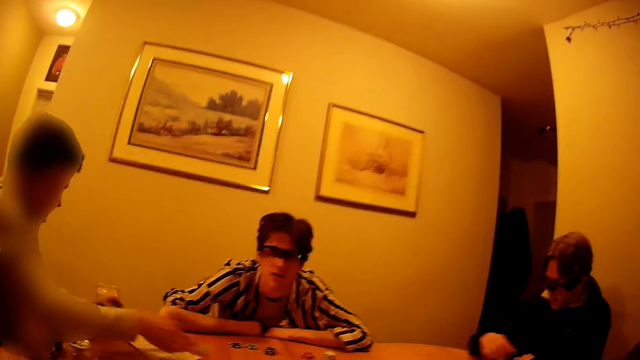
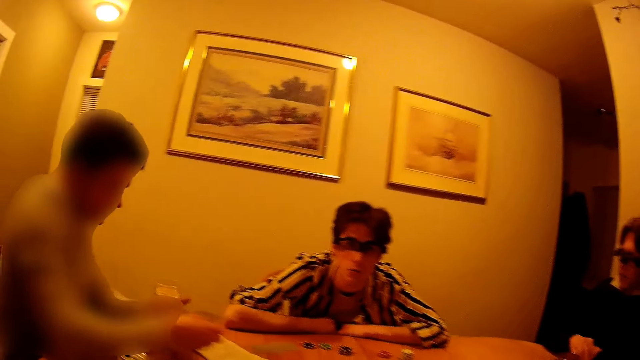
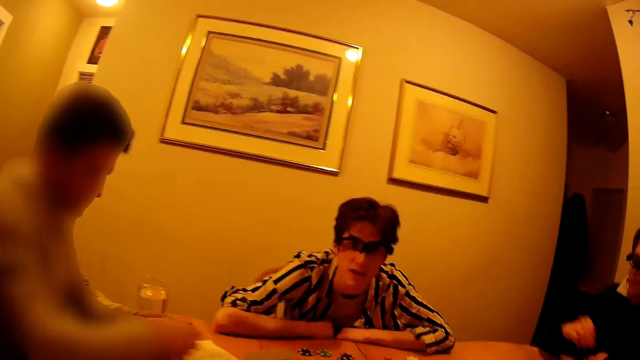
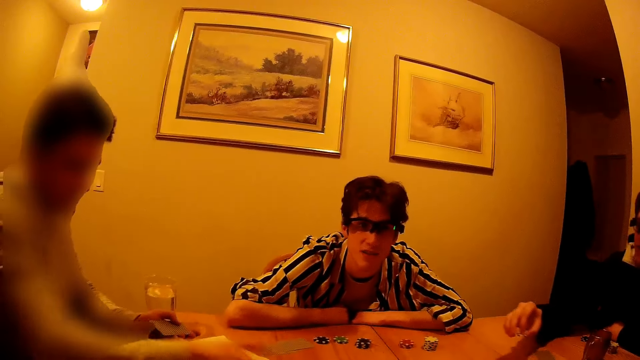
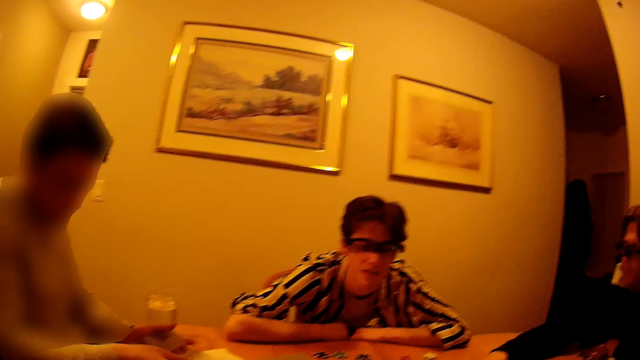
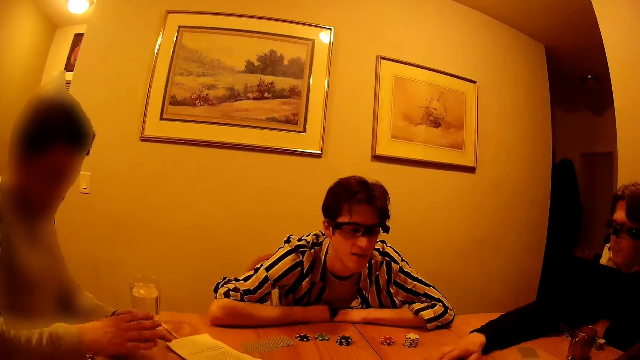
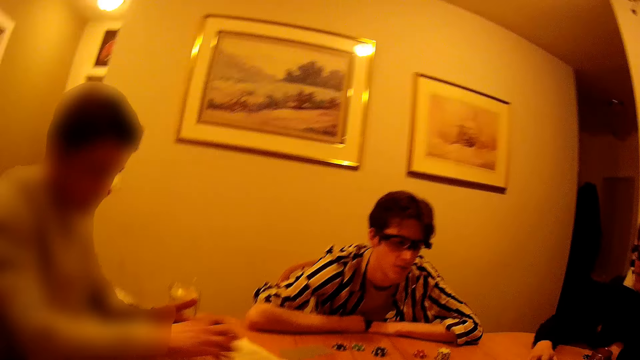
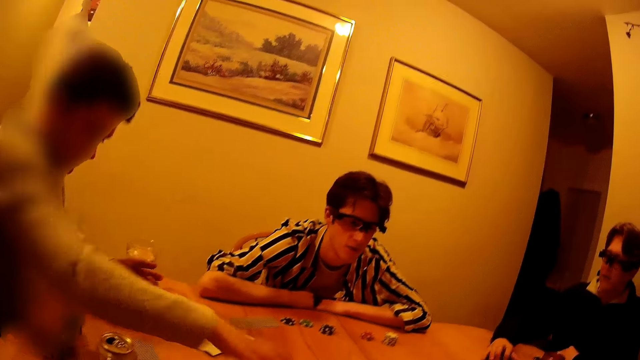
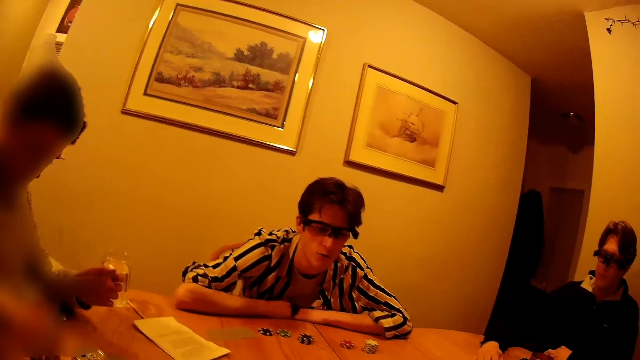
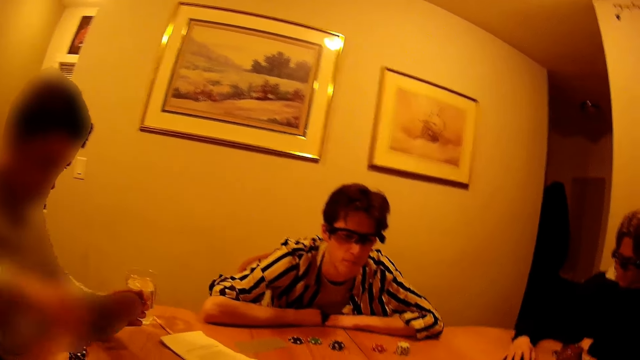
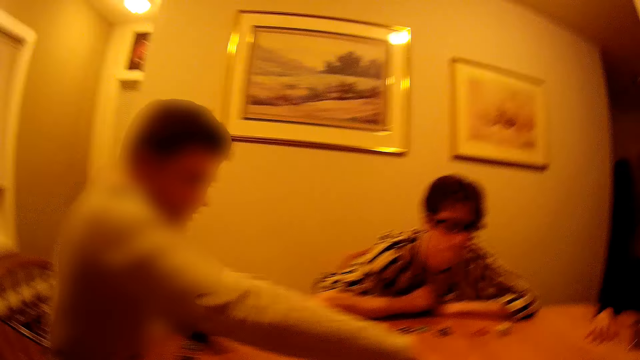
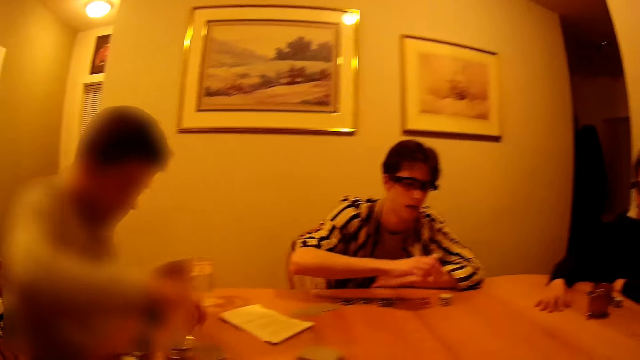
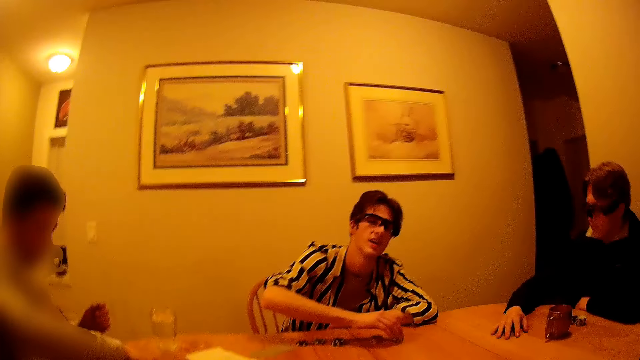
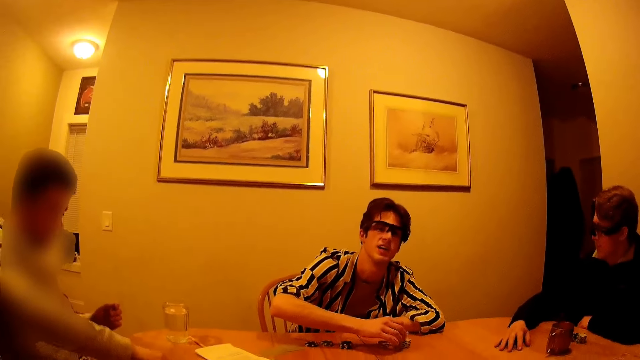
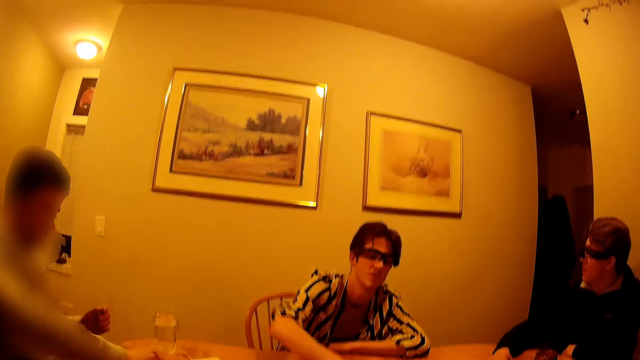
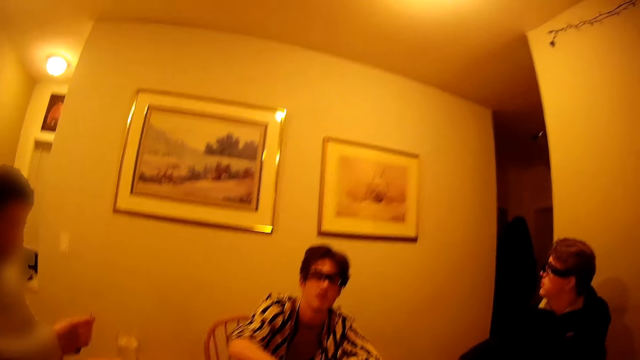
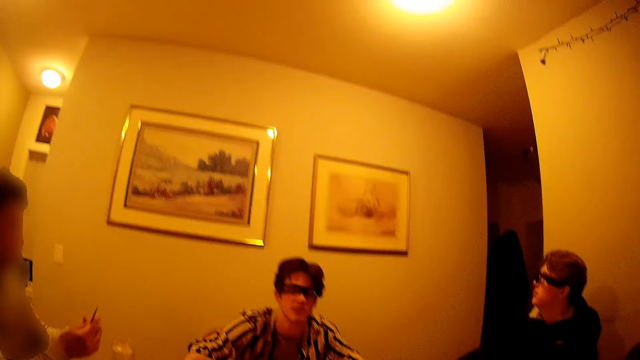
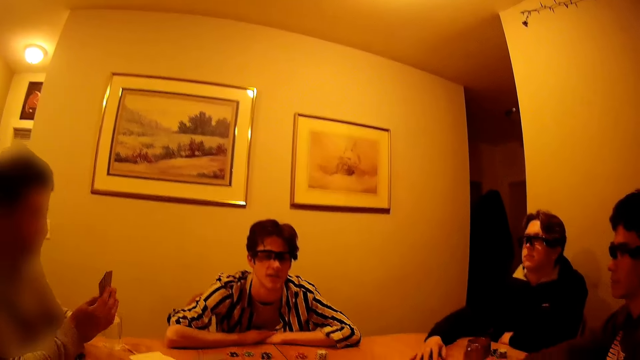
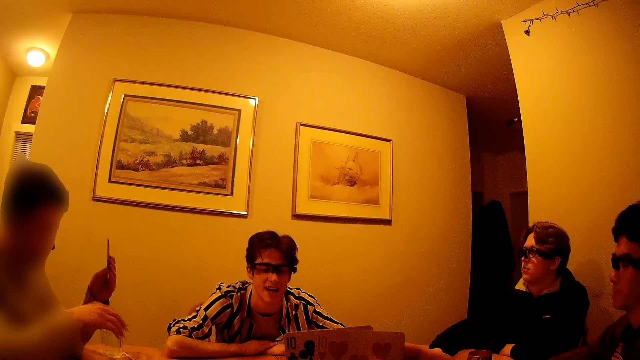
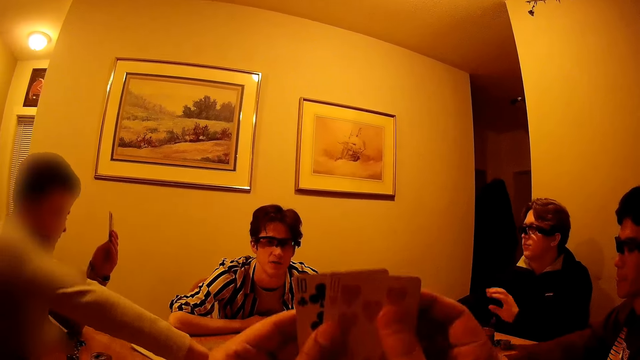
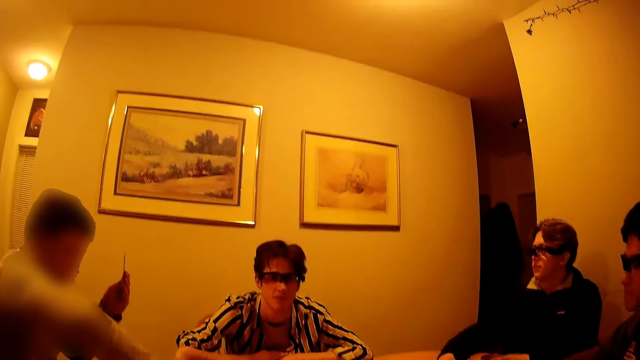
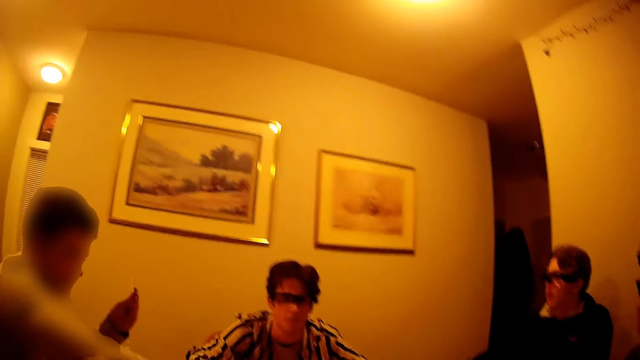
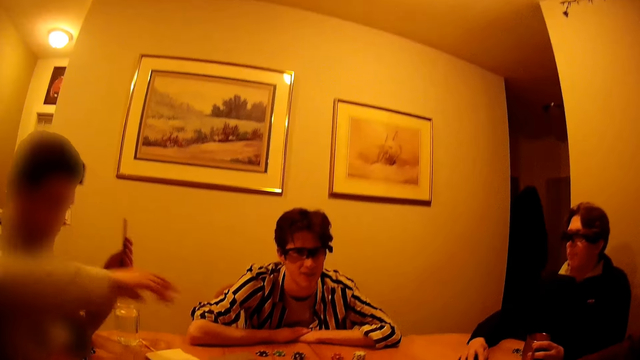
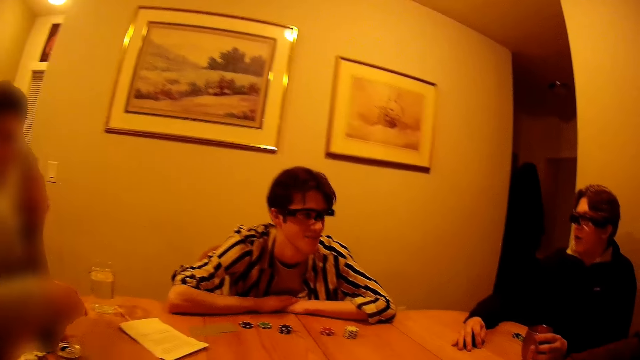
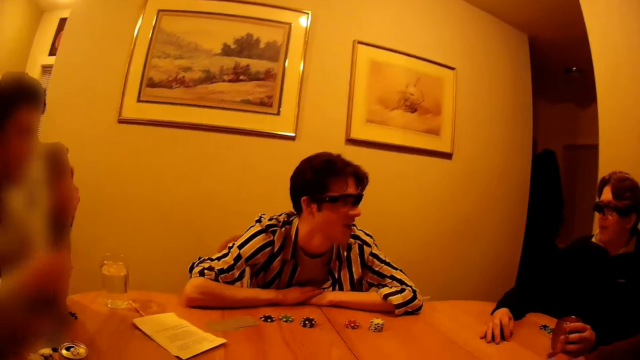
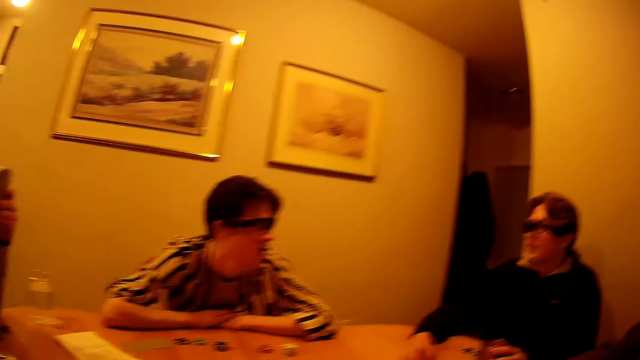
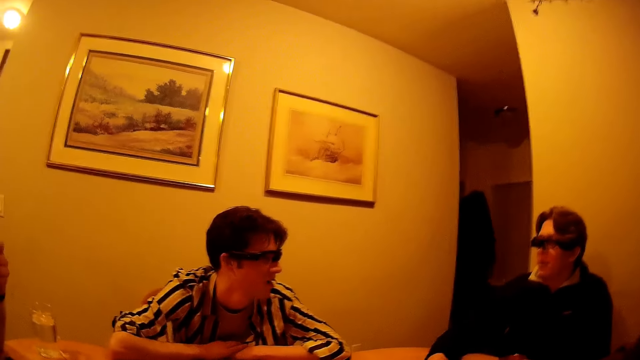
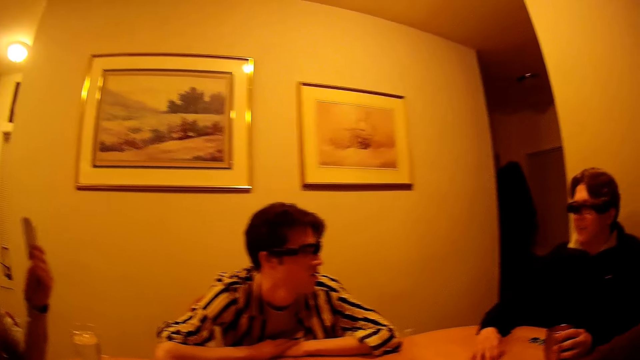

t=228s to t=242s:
A man drops a chip at the center with his right hand. Another man drops the bunch of cards at the center of the table with his right hand and drops a chip at the center with his right hand. A third man drops a chip at the center with his right hand. The camera wearer raises his cards with both hands. The first man holds the metal cup with his left hand.

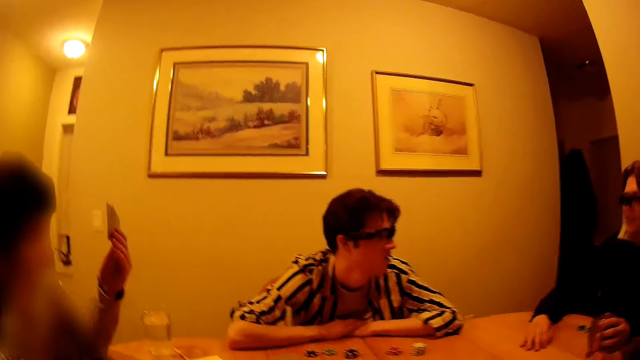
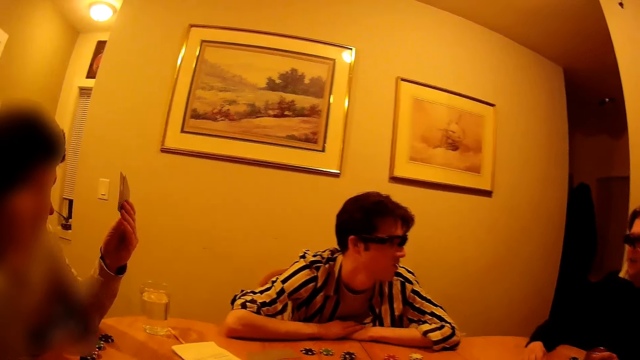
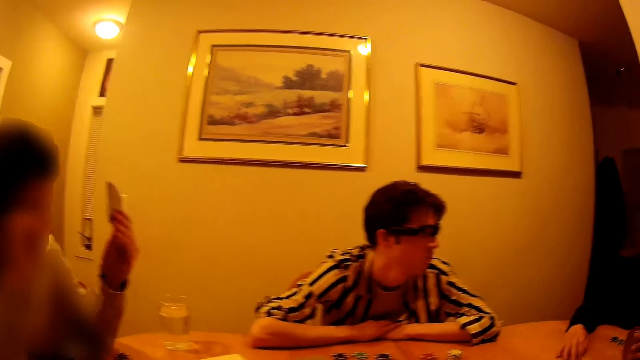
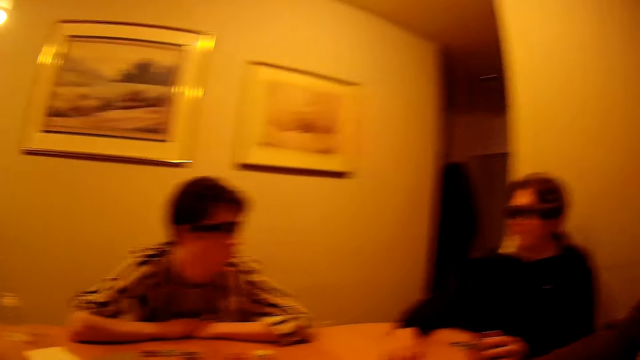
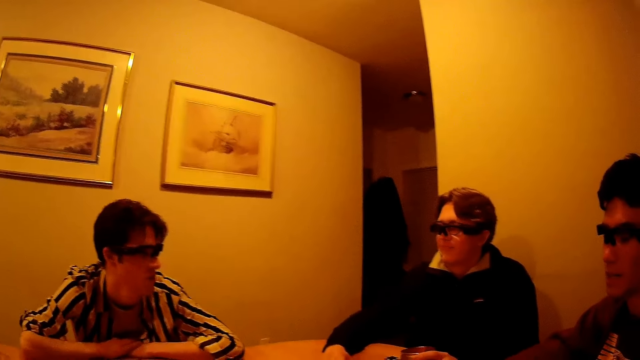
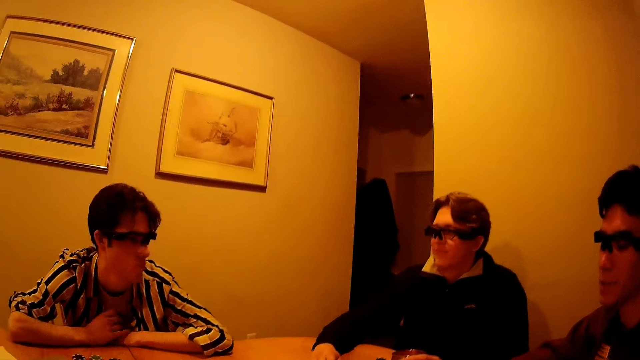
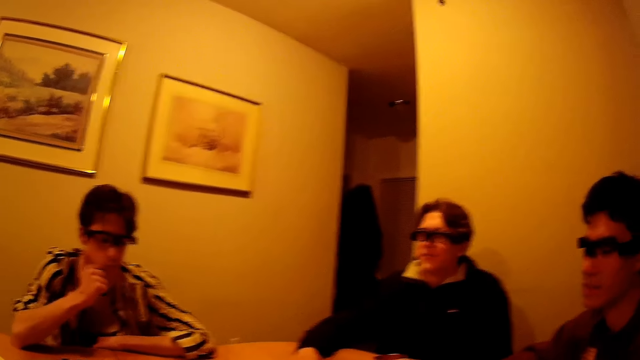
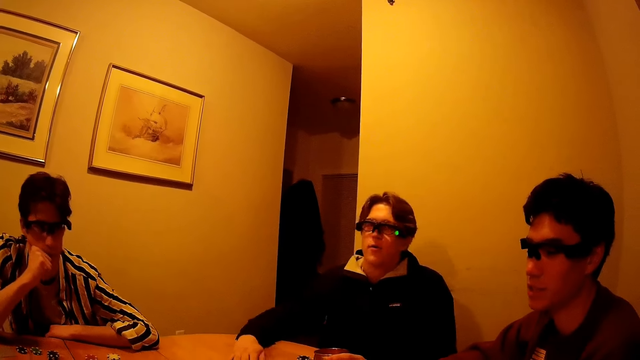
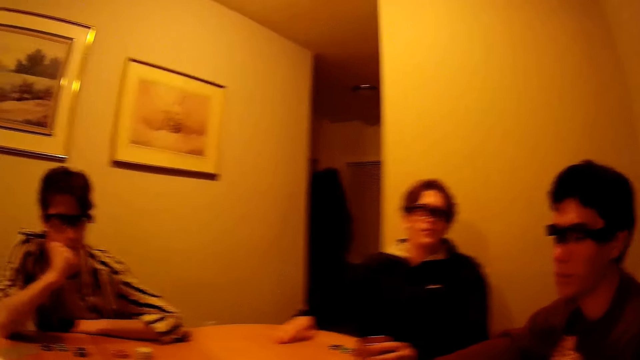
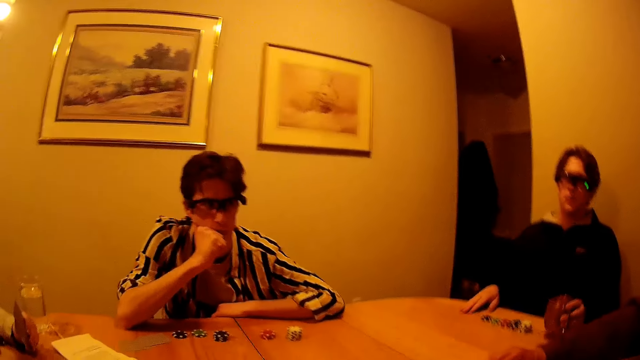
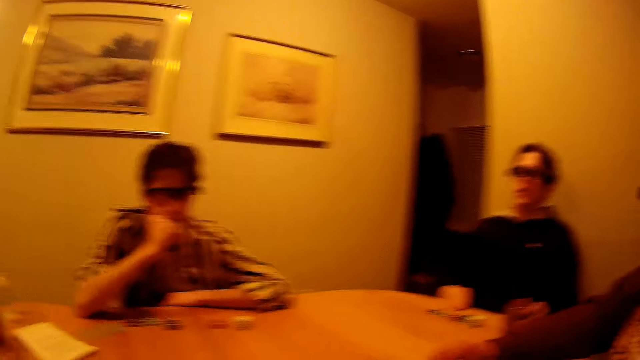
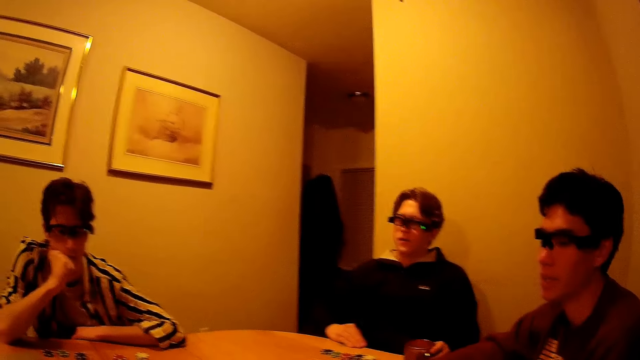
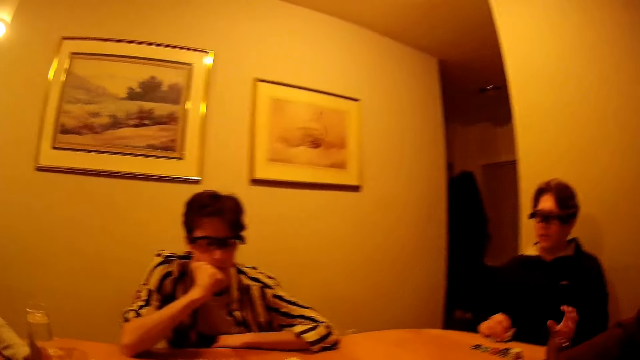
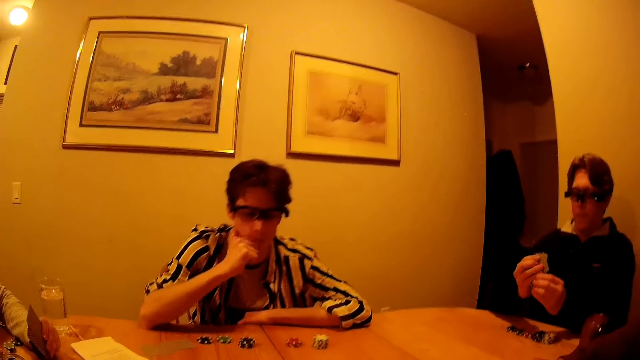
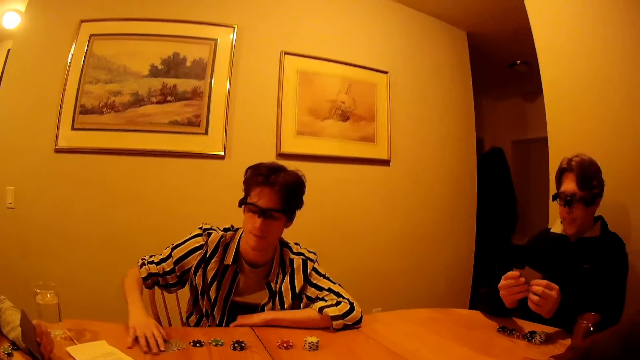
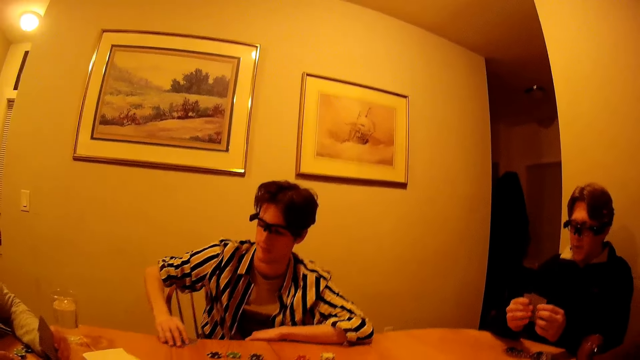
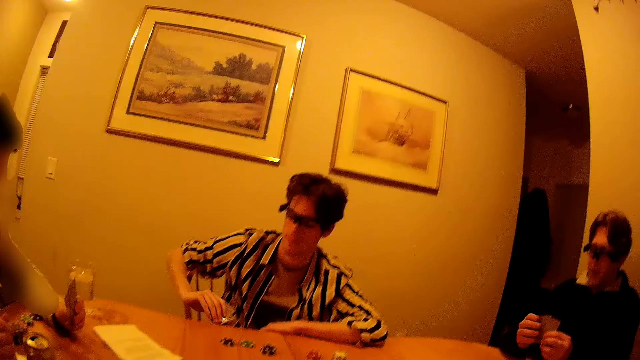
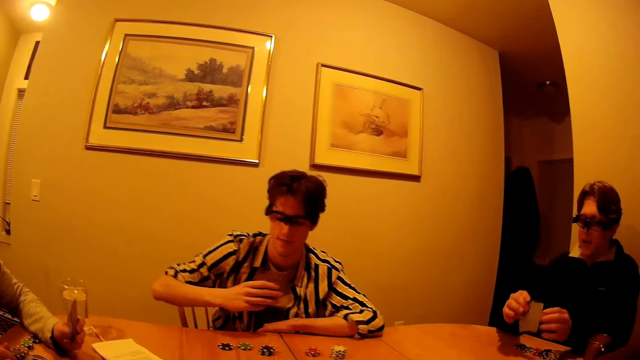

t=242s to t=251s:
A man touches his face with his right hand. Another man adjusts the position of his hands, removes his left hand from the metal cup, and picks up his cards from the table with his right hand. The first man picks up his cards from the table with his right hand.
